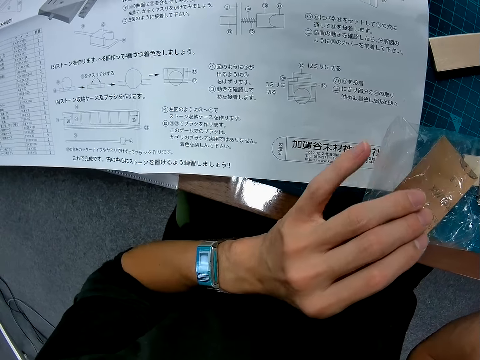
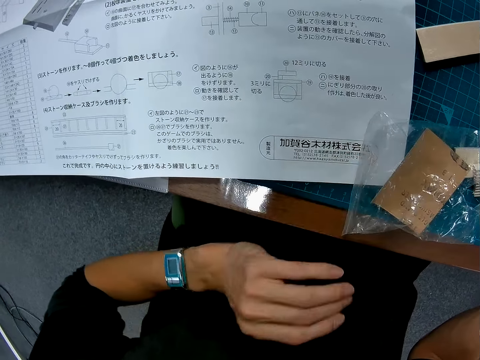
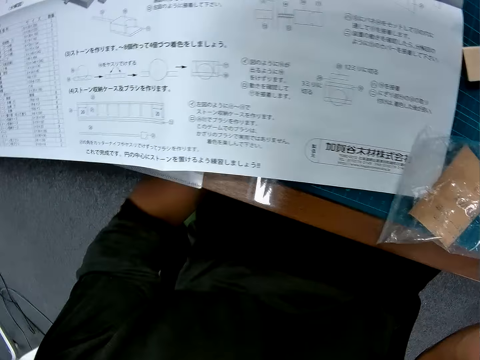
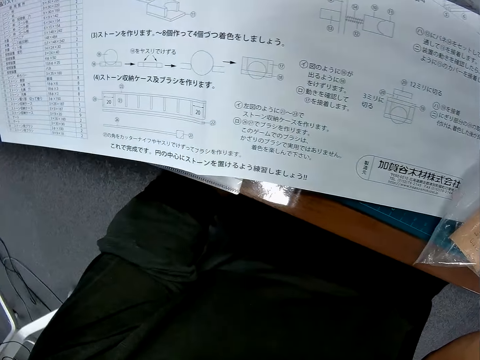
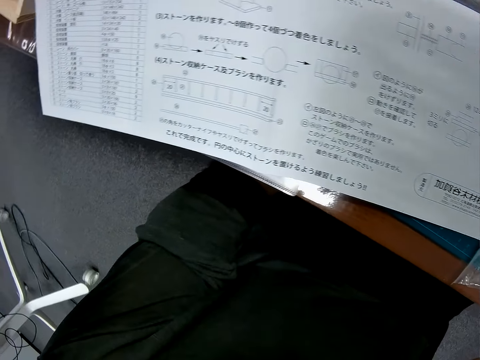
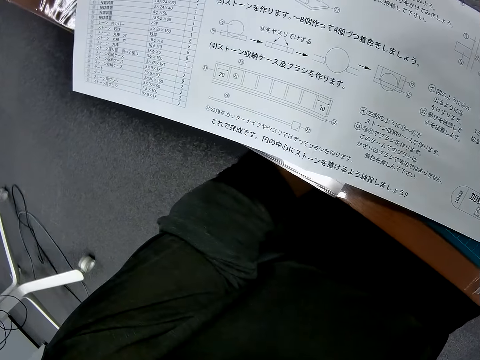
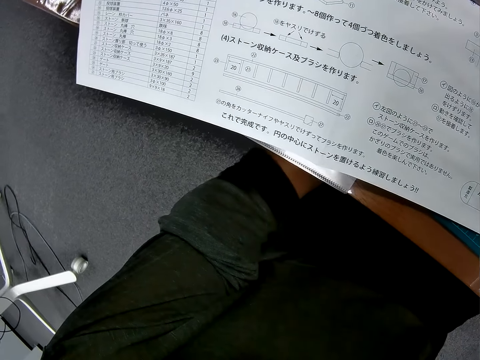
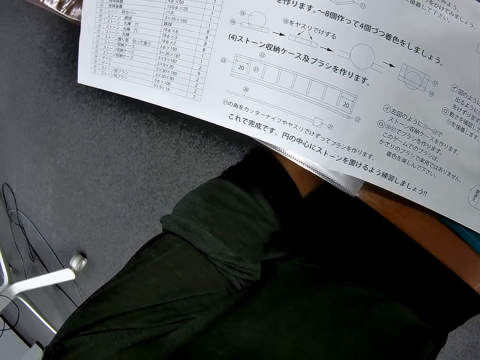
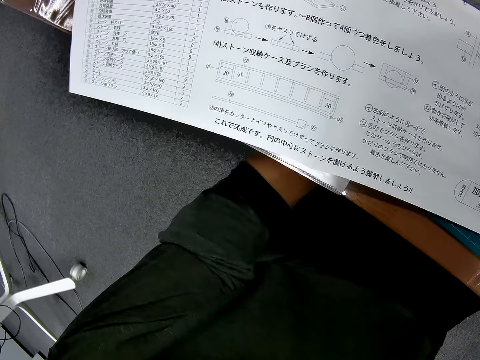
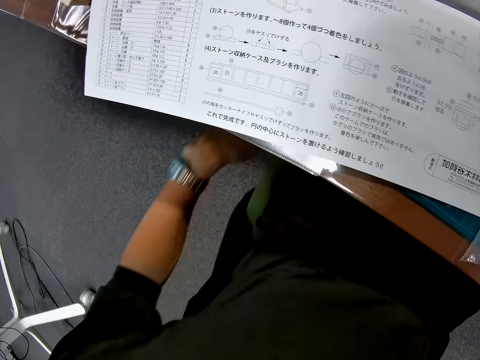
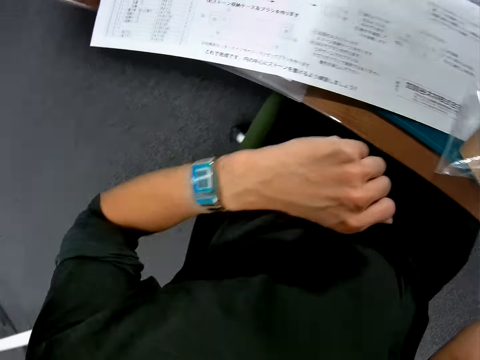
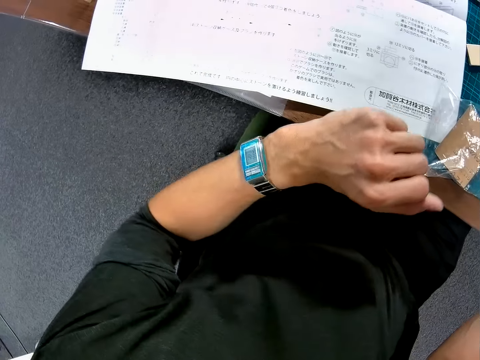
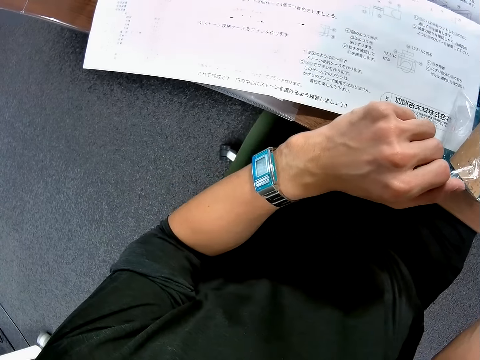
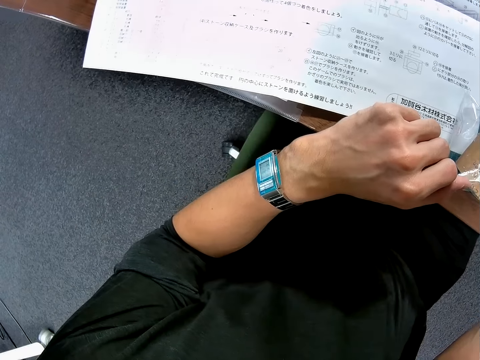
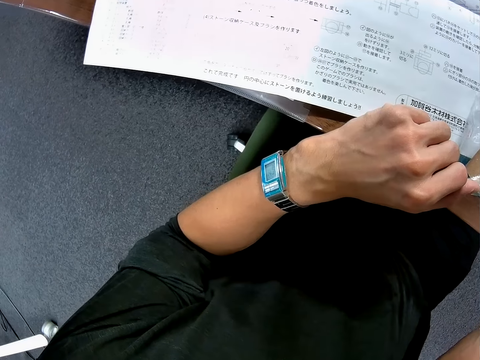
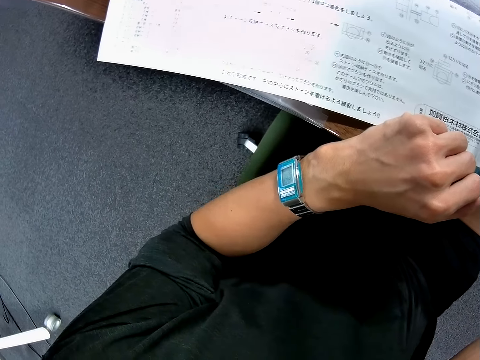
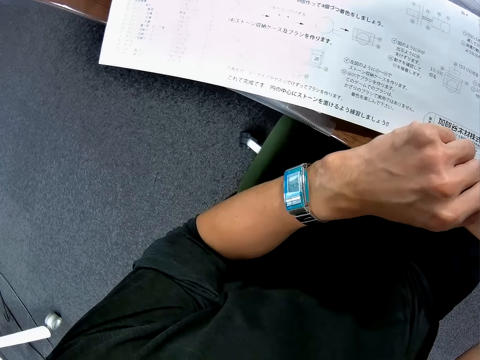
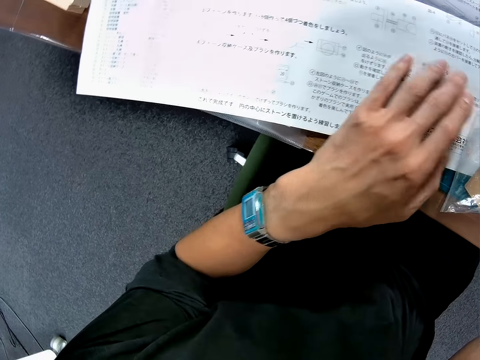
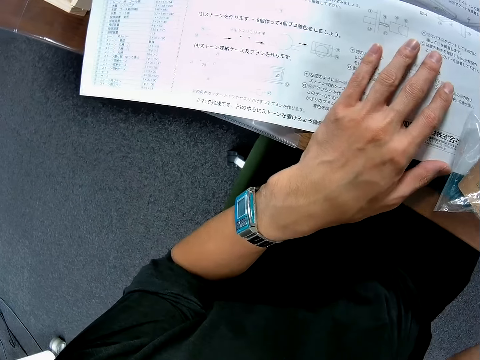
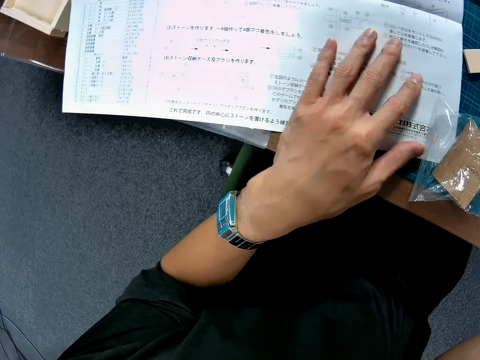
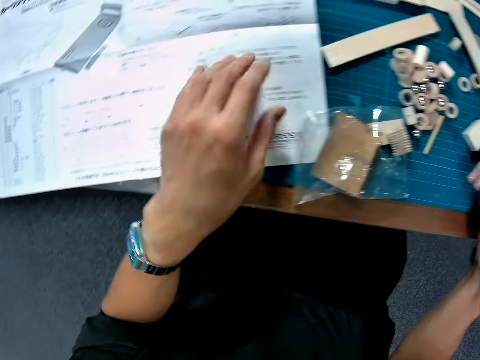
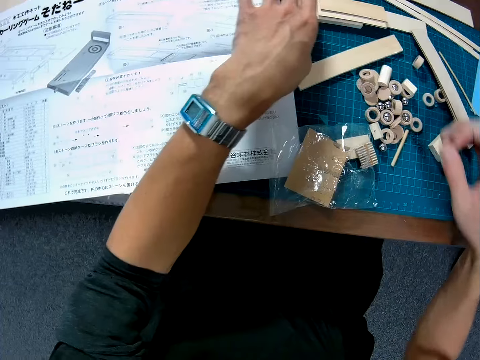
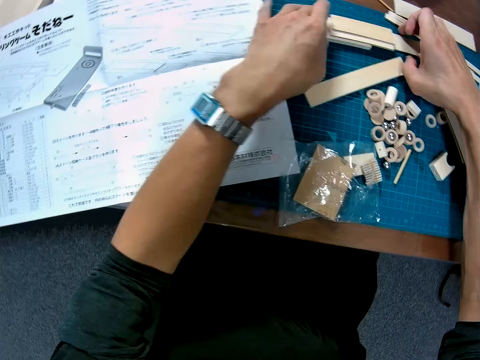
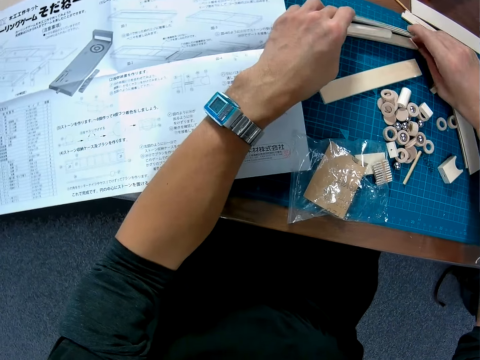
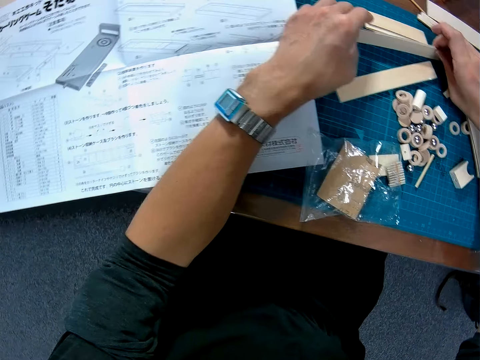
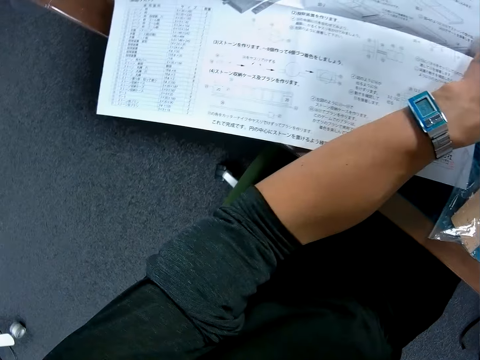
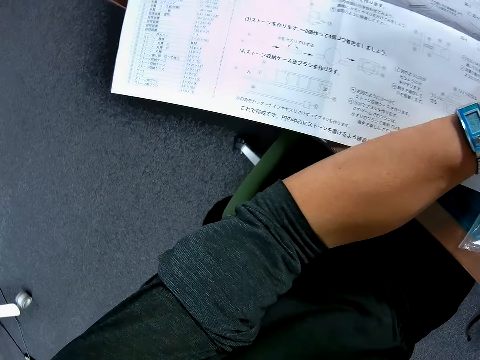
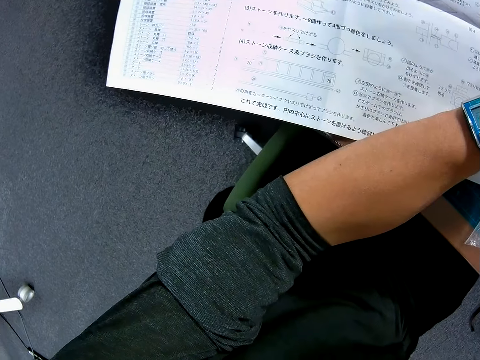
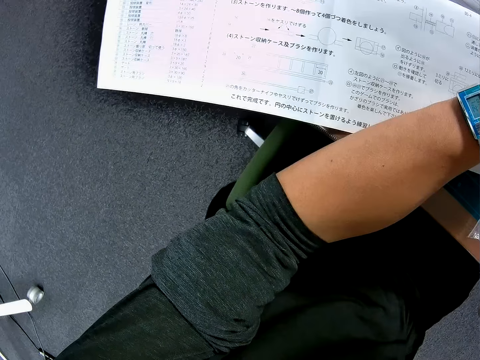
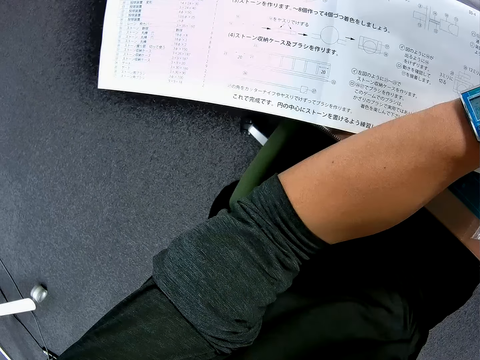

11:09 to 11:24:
The camera wearer lifts his hand from the paper. He places his hand under the table. He looks at the paper. He lifts his hand from under the table. He places his hand on the table. He looks at the paper. He places his hand on the paper. He lifts his hand from the paper. He picks up a wood on the table. He holds pieces of wood on the mat. He looks at the paper.

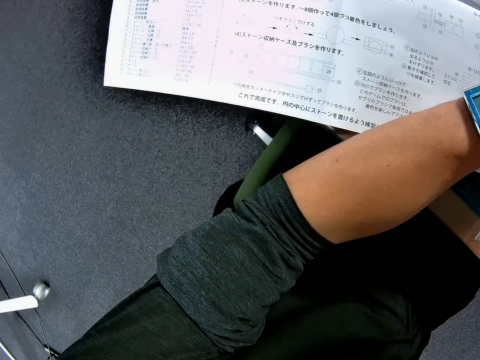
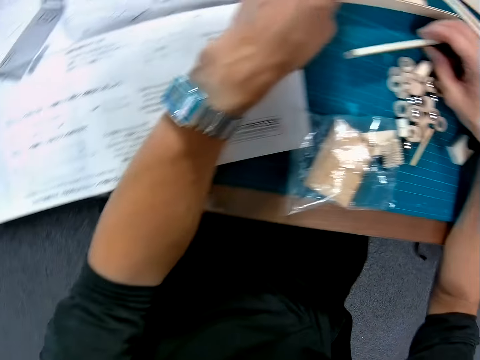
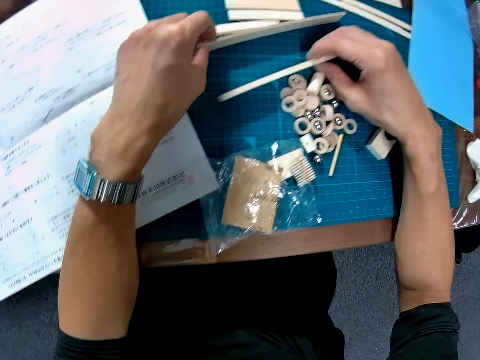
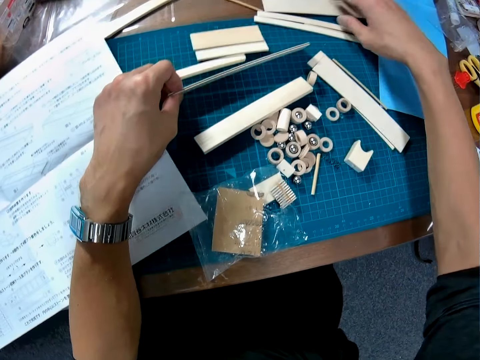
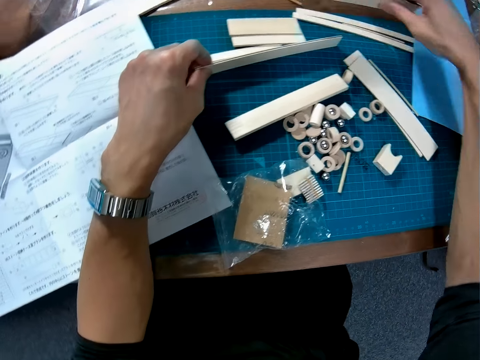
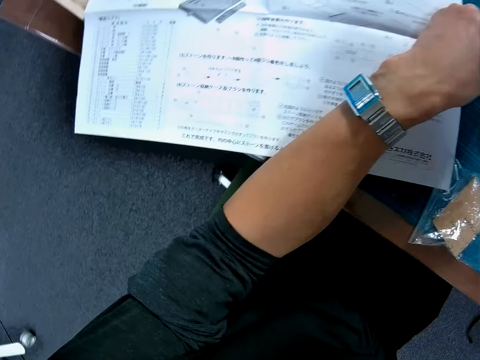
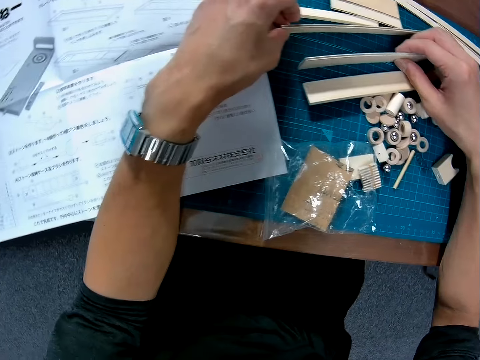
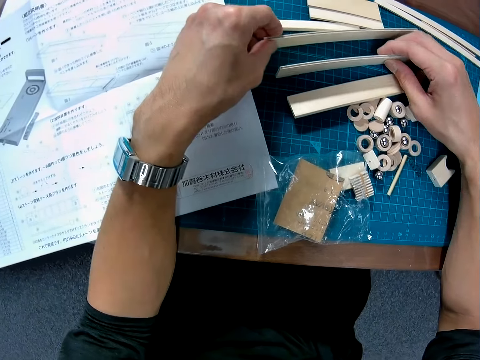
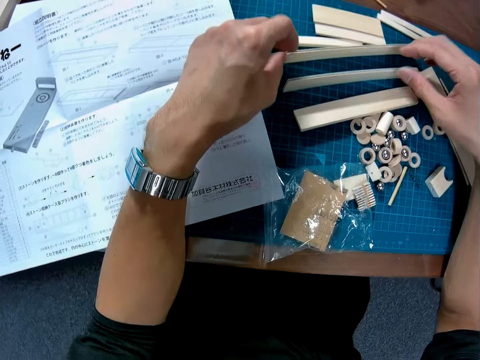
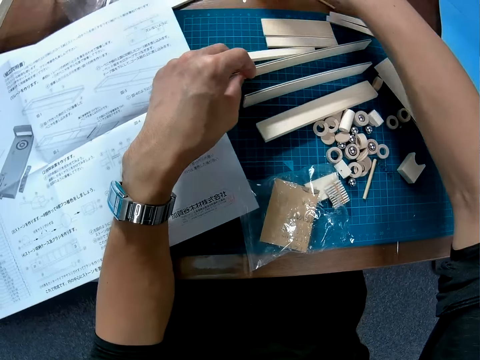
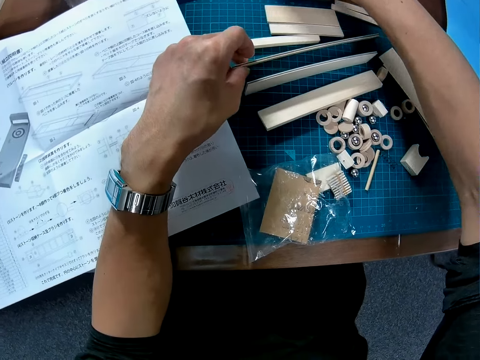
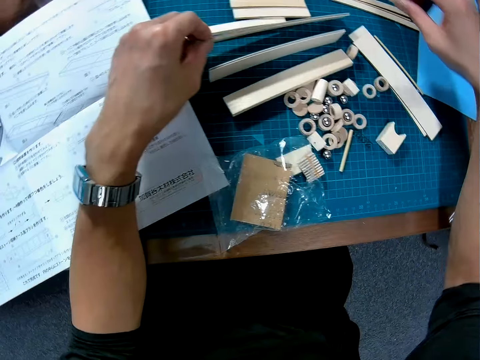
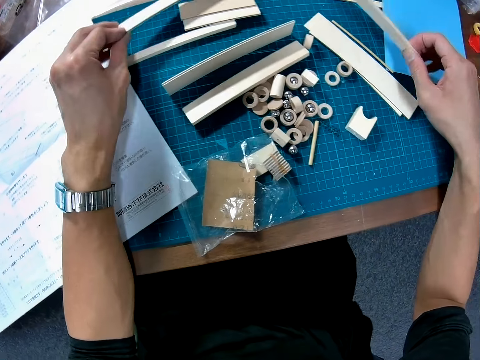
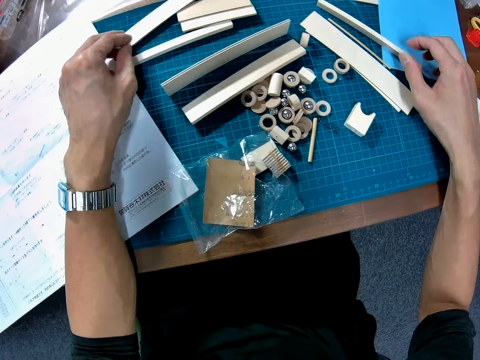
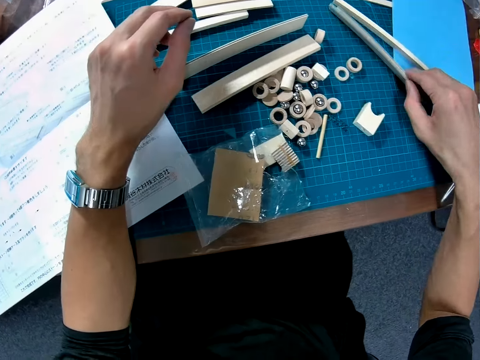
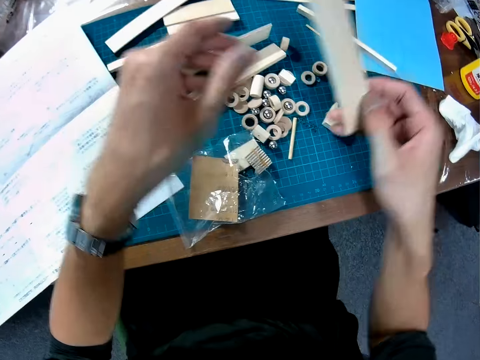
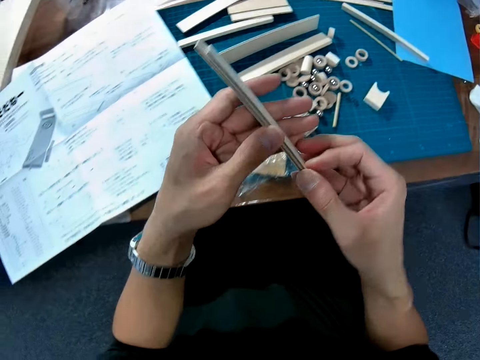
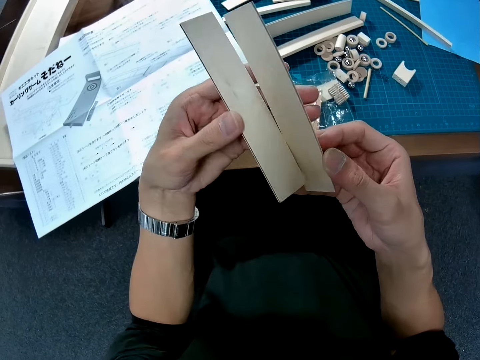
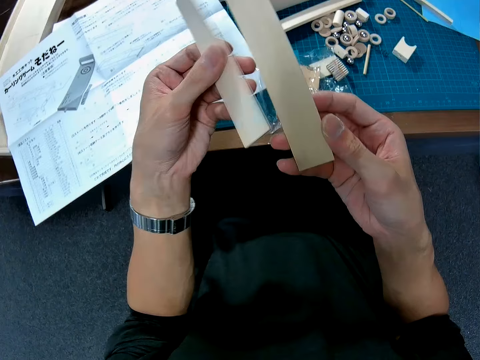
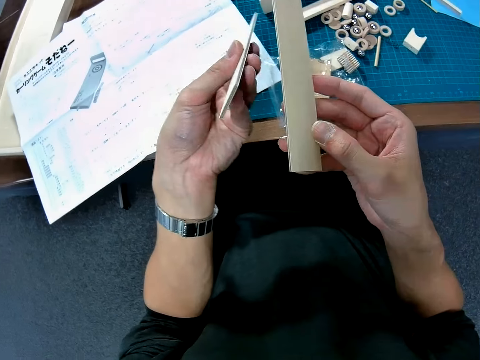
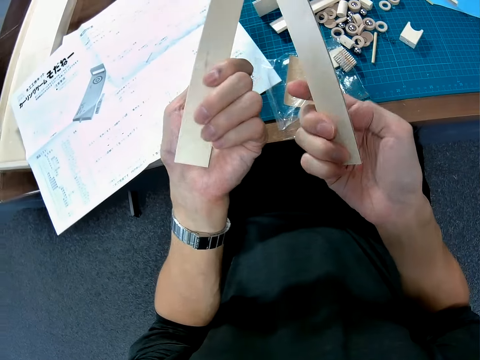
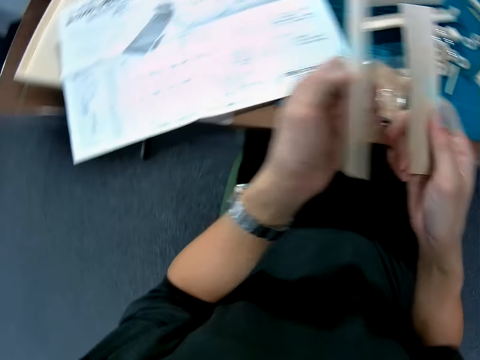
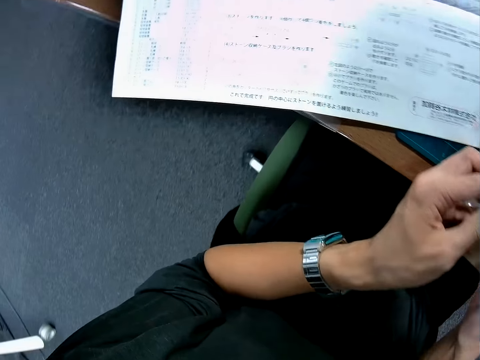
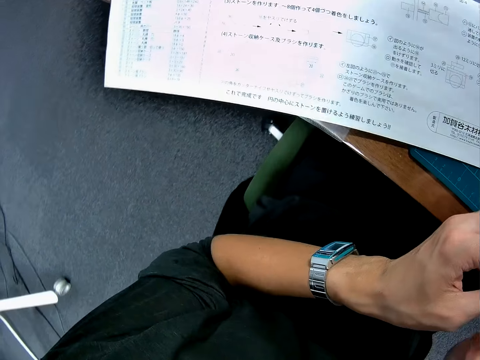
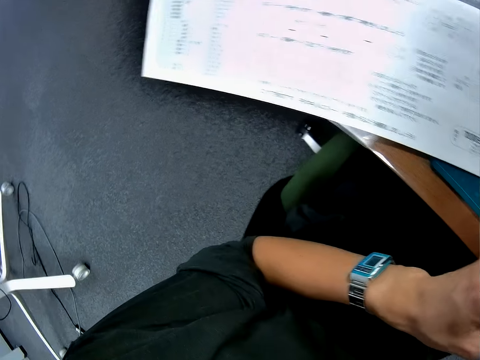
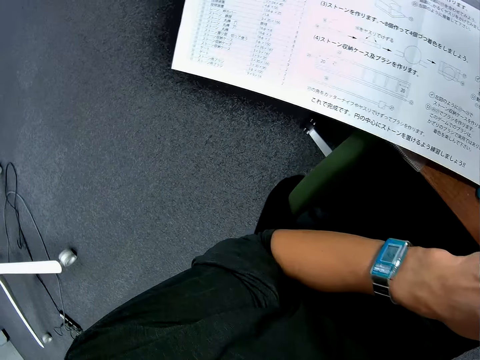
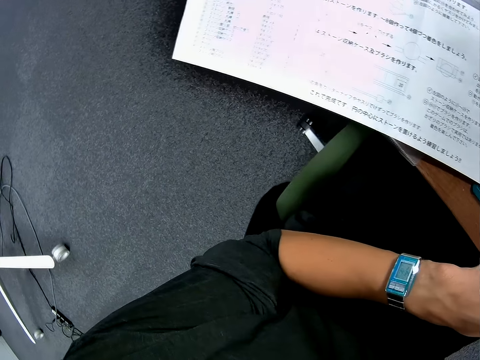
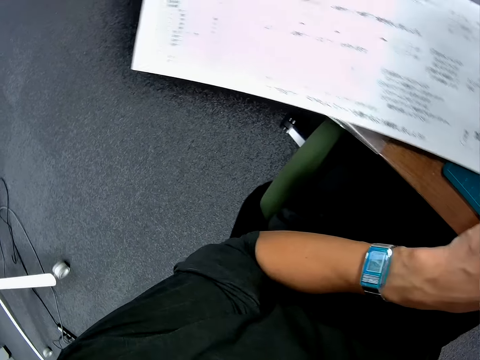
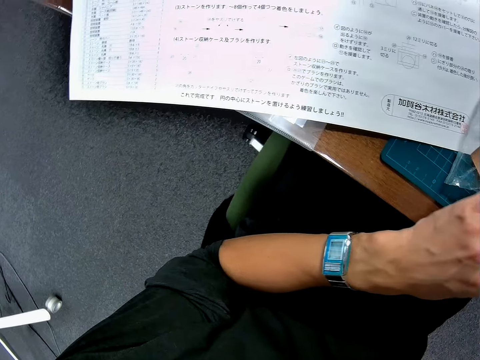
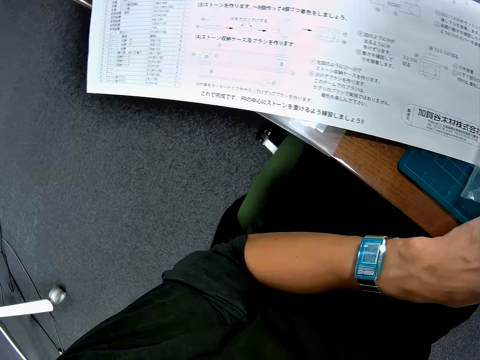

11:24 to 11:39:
The camera wearer drops the wood on the table. He holds the piece of wood on the mat. He picks up another piece of wood from the table. He places the wood on the table. He looks around the table. He moves a wood on the table. He picks up a piece of wood. He places the piece of wood on the mat. He lifts the two pieces of wood from the mat. He holds the two pieces of wood with his hands. He looks at the pieces of wood. He looks at the paper.
